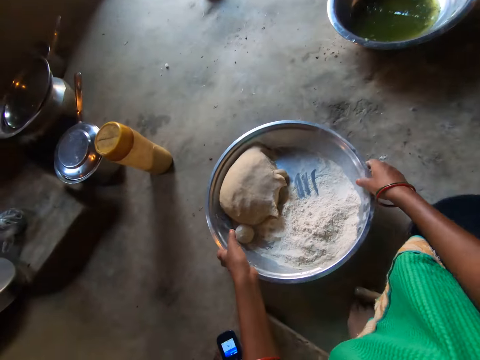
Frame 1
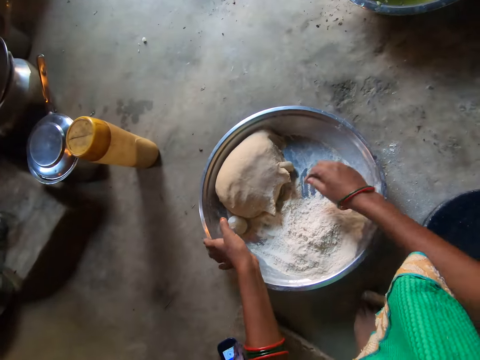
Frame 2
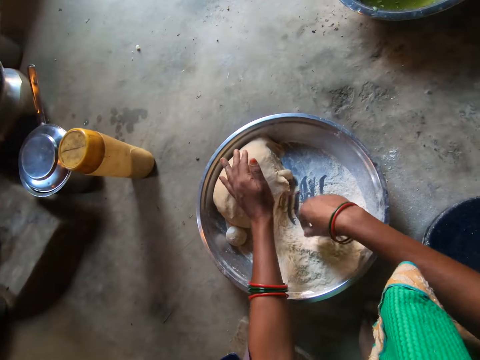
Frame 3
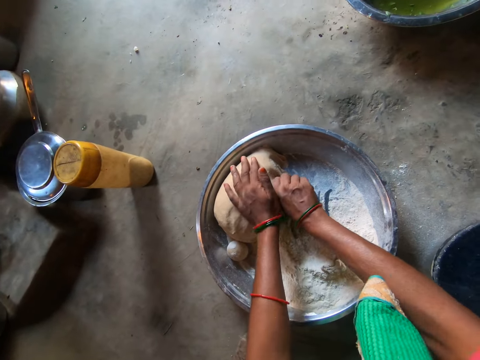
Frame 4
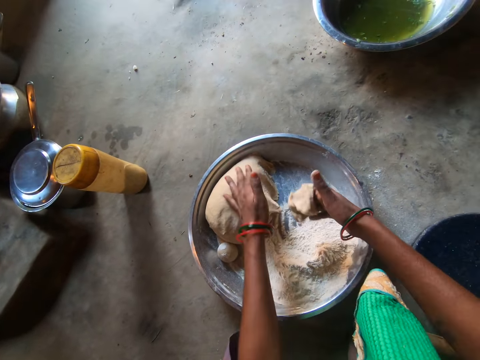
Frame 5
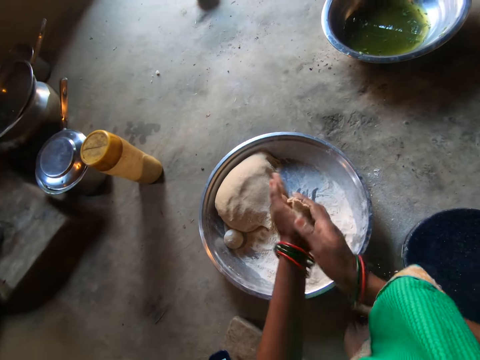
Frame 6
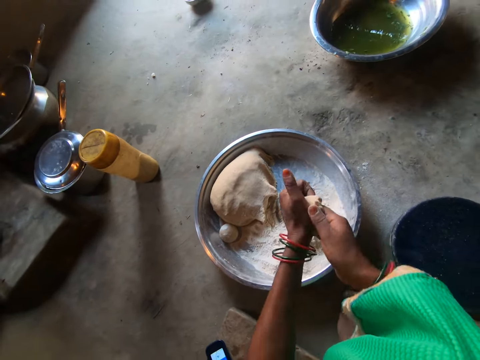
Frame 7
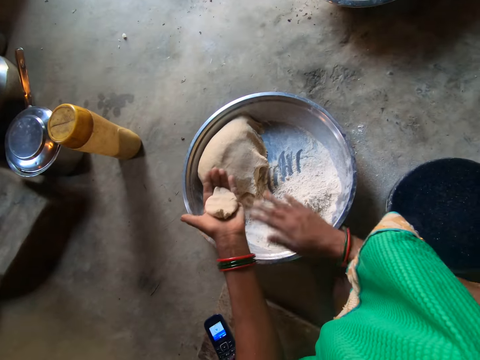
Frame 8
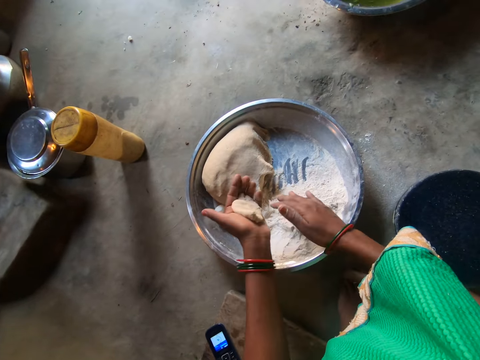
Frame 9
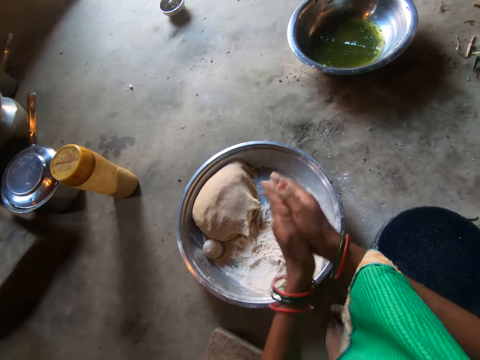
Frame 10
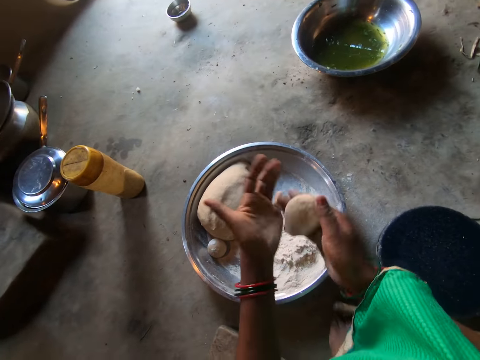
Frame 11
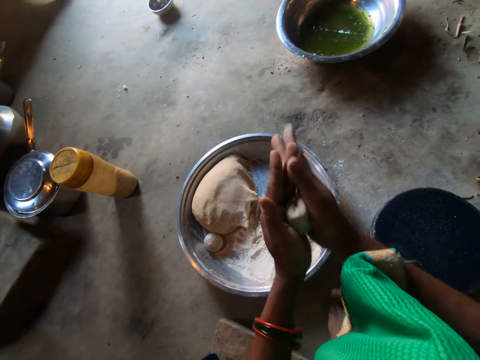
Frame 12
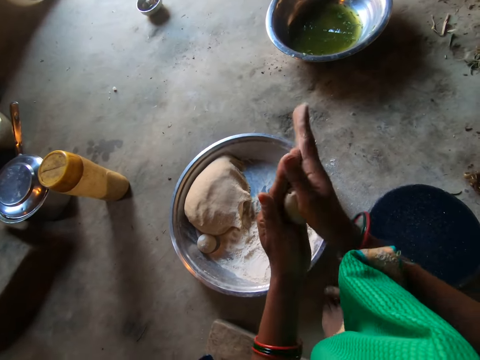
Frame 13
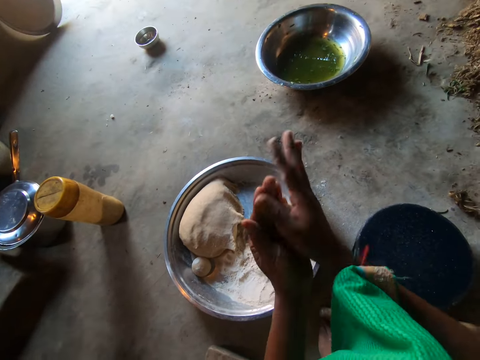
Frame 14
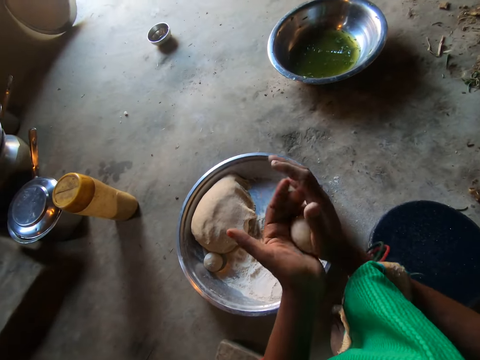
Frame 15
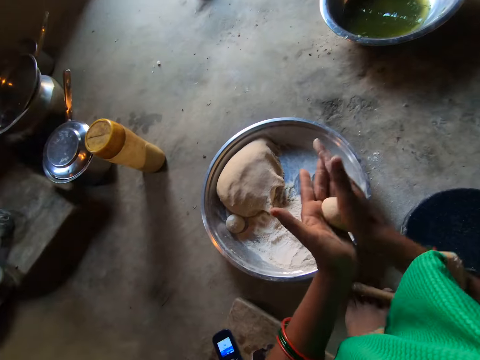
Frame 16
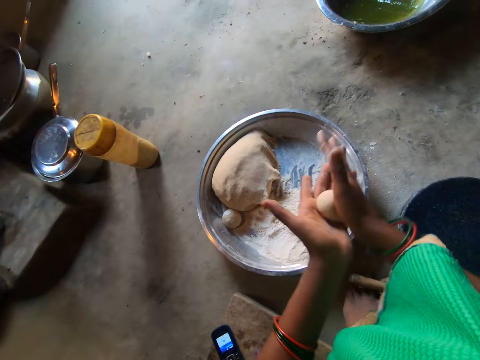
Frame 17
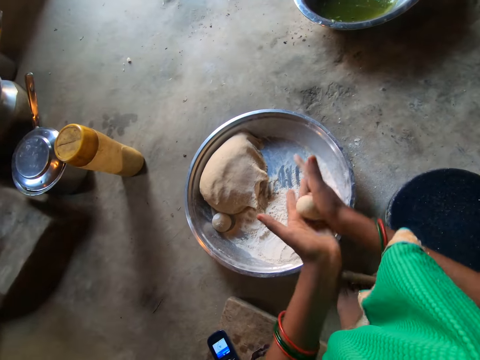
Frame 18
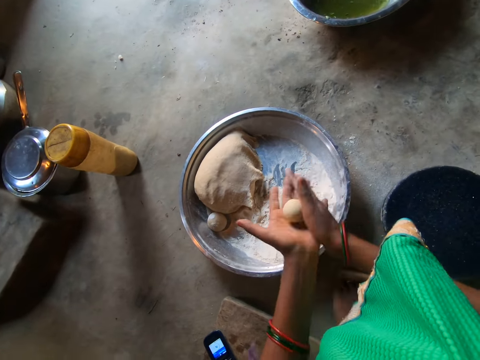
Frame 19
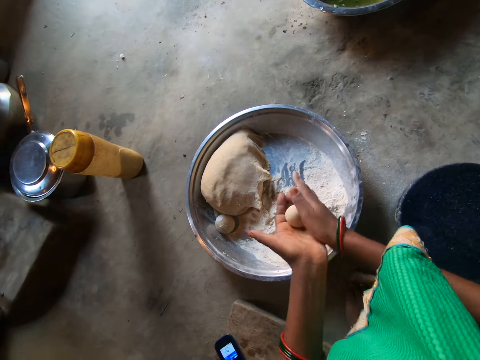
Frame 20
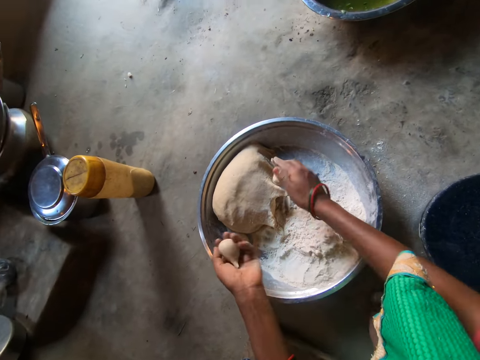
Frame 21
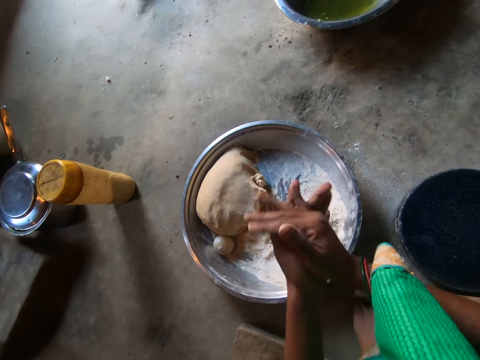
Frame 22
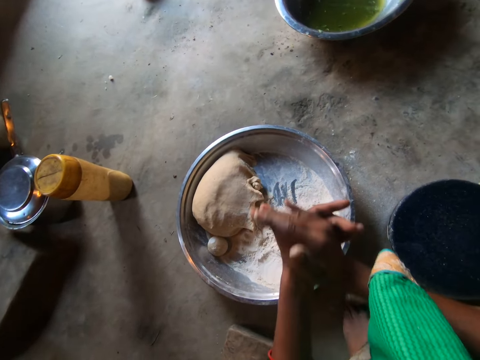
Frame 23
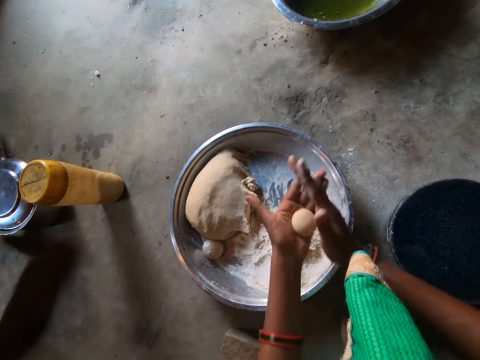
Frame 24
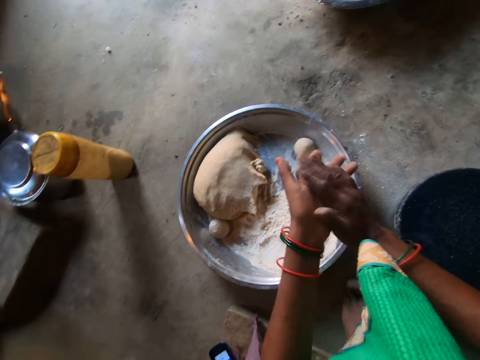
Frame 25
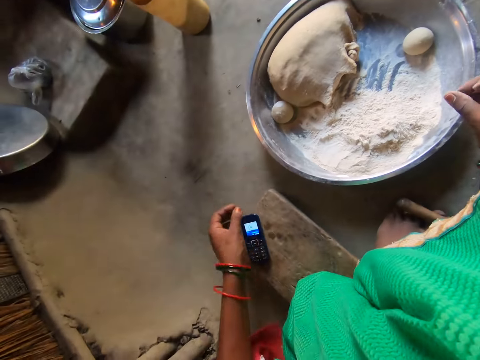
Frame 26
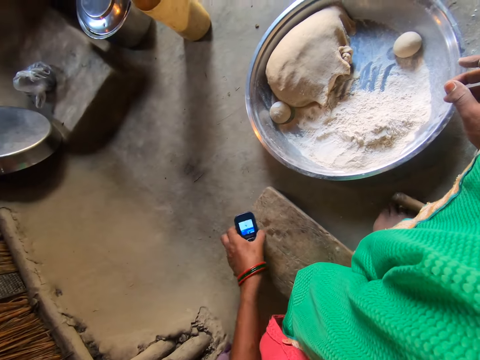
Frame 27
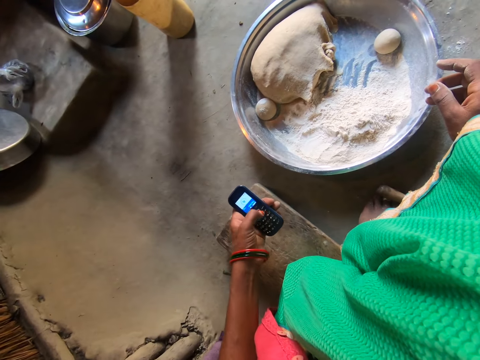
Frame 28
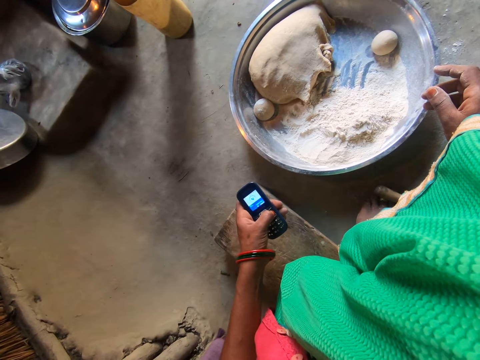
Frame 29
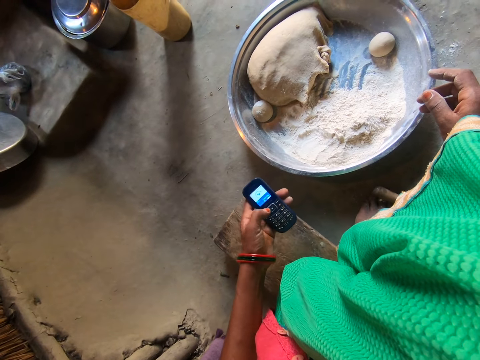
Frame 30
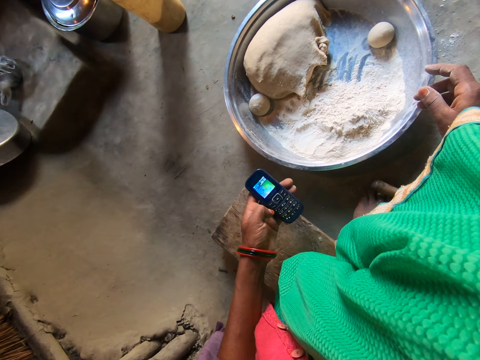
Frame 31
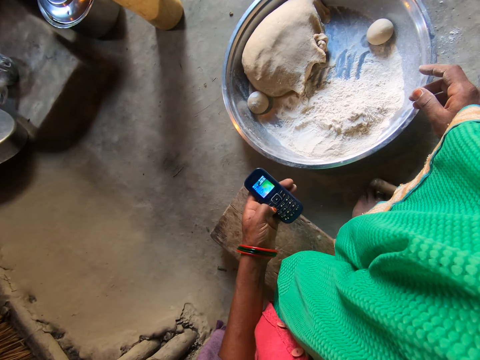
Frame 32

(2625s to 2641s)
The camera wearer adjusts the tray on the floor with both hands. She pulls the basin. She scoops flour. She cuts a ball of dough from the pile with her right hand. She rolls the ball of dough in both hands. She touches the flour on the tray with her right hand. She scoops the flour. She rolls the ball of dough in both hands. She rolls the dough again. She cuts the dough. She drops a small piece of dough on the dough pile. She rolls the ball of dough in both hands. She drops the ball of dough on the tray. She claps her hands. She carries the phone on the stool with her left hand. She operates the phone with her left hand.

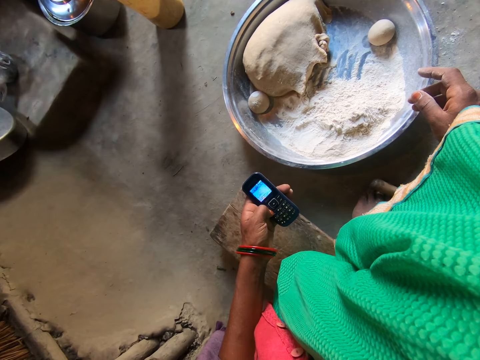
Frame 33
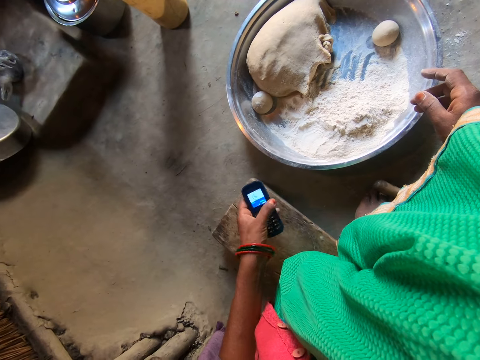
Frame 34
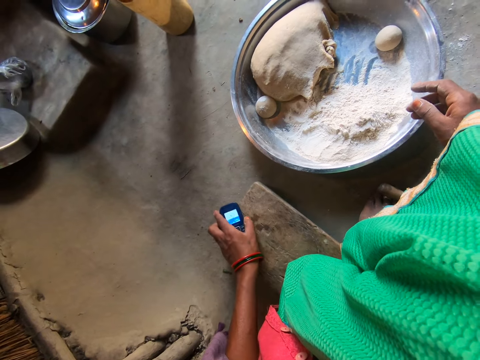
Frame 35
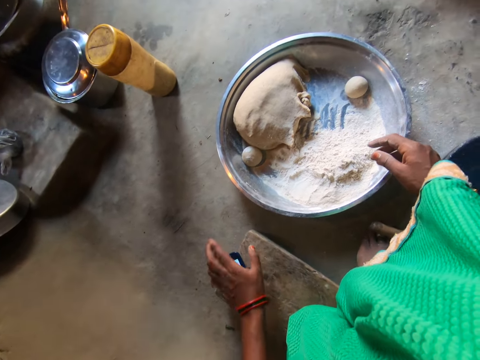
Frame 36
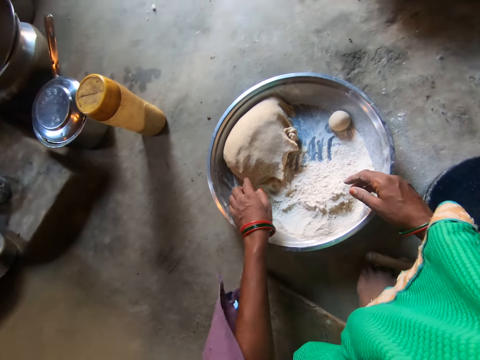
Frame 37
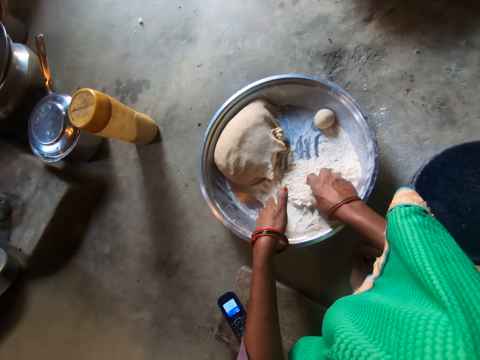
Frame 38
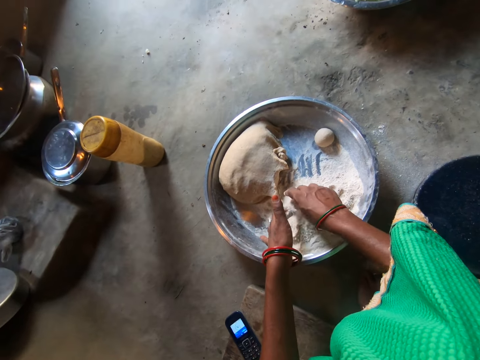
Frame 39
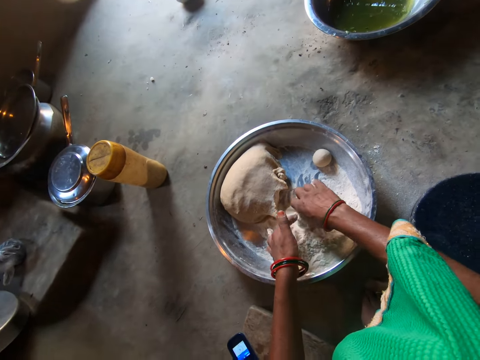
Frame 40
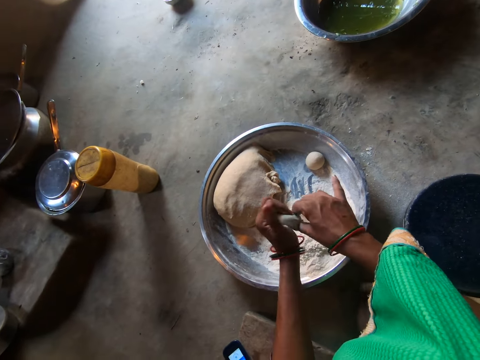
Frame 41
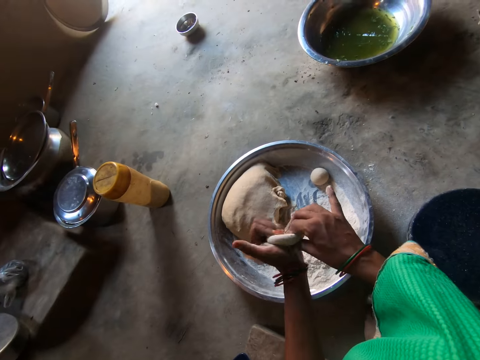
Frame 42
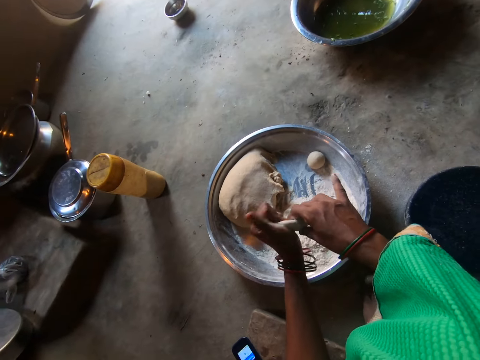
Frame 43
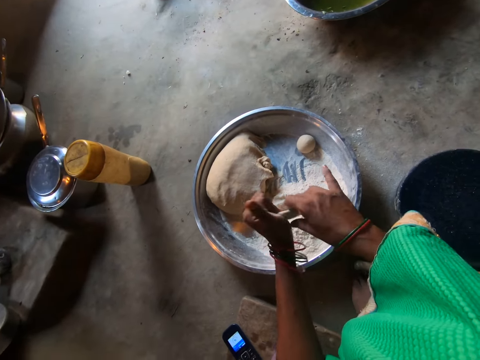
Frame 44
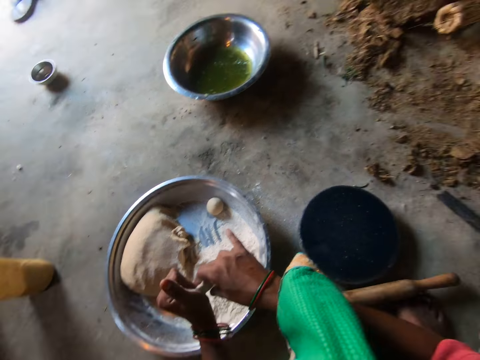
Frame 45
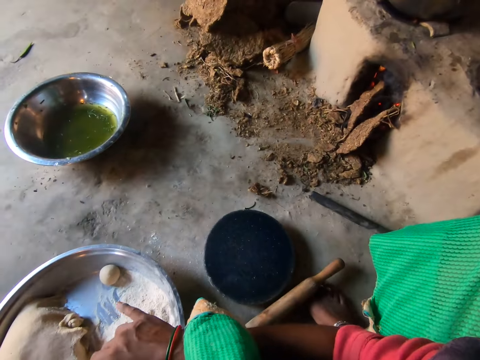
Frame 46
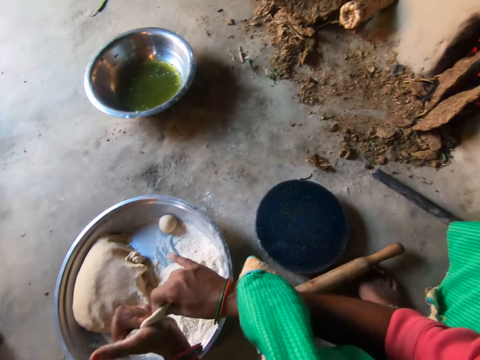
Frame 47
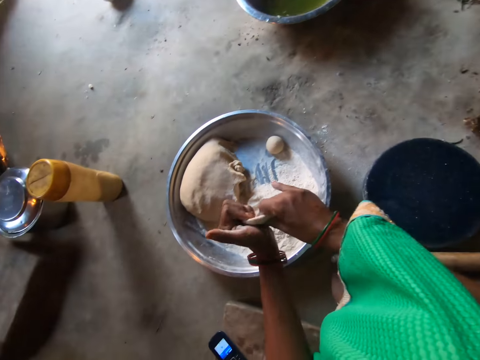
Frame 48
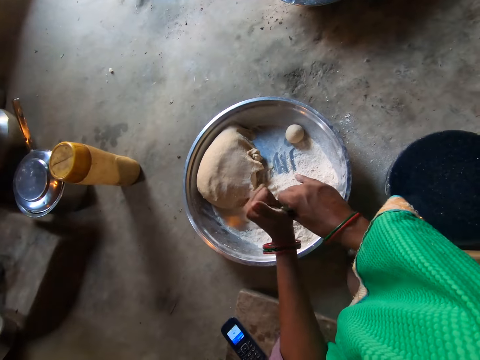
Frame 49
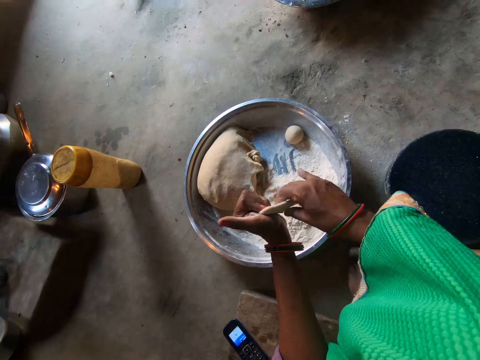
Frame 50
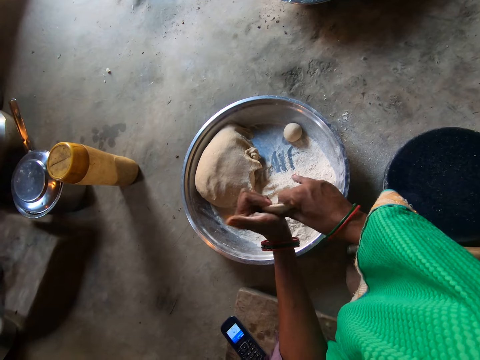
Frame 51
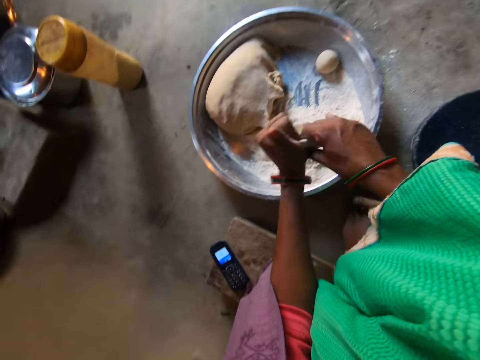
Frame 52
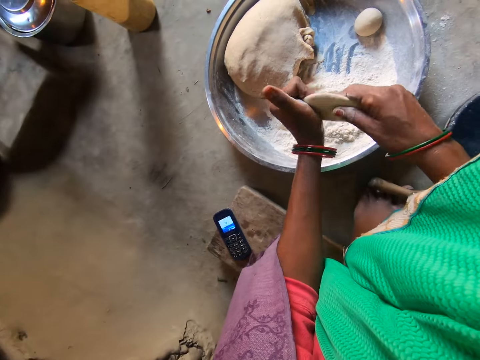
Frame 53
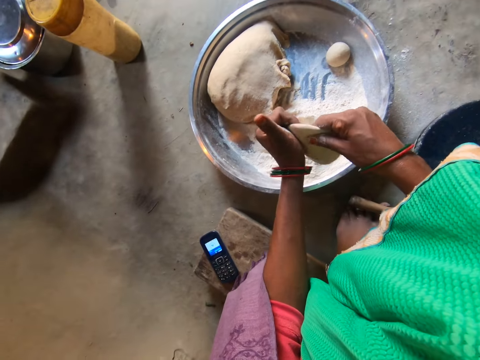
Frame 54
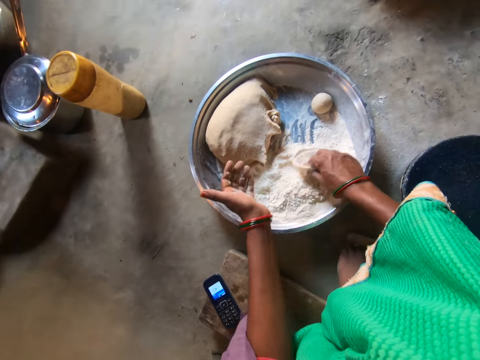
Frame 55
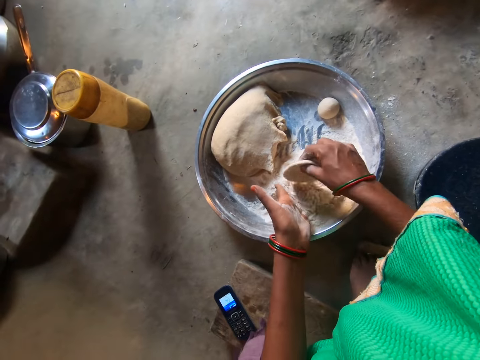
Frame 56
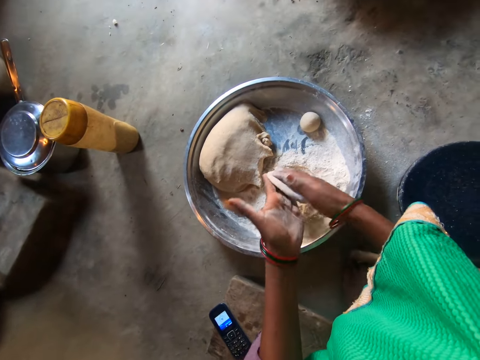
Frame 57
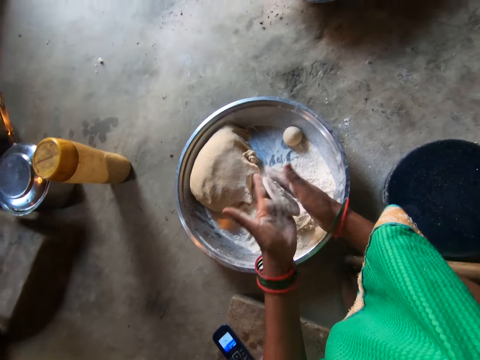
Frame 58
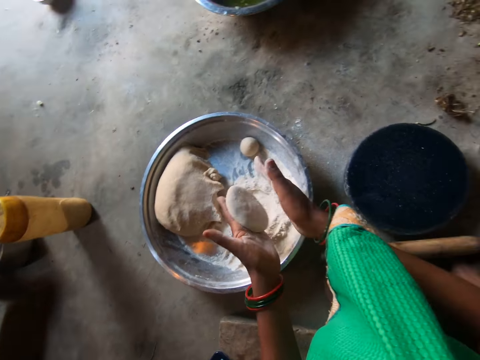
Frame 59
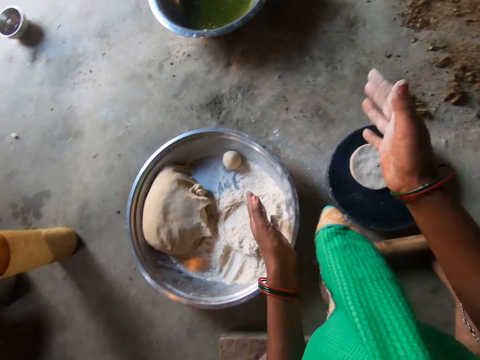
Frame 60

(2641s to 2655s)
The camera wearer drops the phone on the stool. She takes the dough on the tray with her left hand. She pulls the dough. She rubs flour on the dough in the tray. She flattens the dough. She kneads the dough. She drops the dough on the flour. She flattens the dough in both hands. She kneads the dough. She drops the dough on the flat board.
